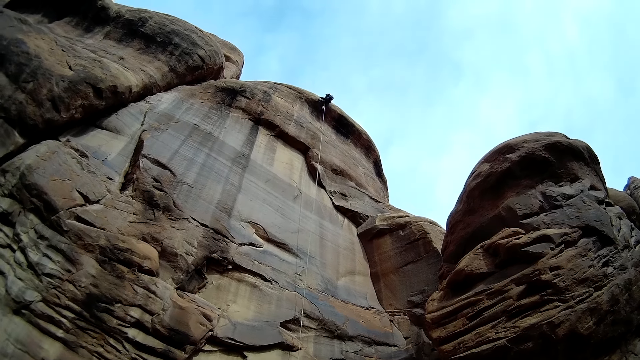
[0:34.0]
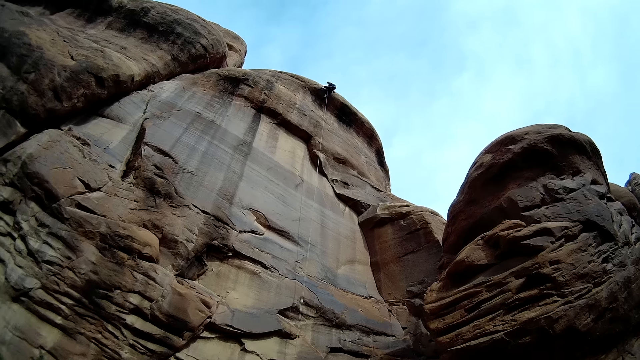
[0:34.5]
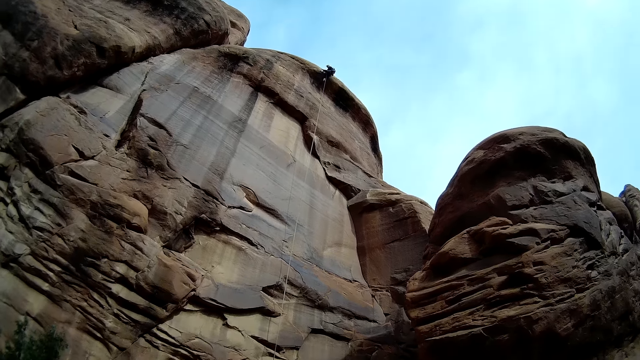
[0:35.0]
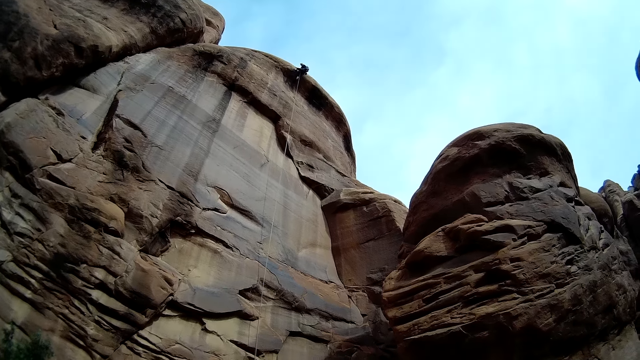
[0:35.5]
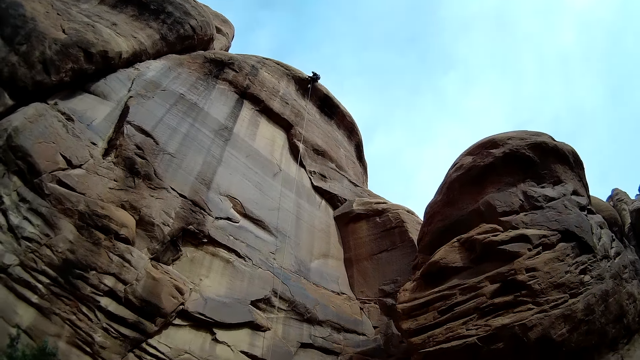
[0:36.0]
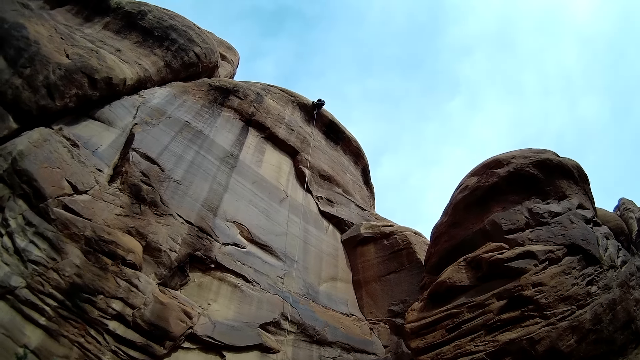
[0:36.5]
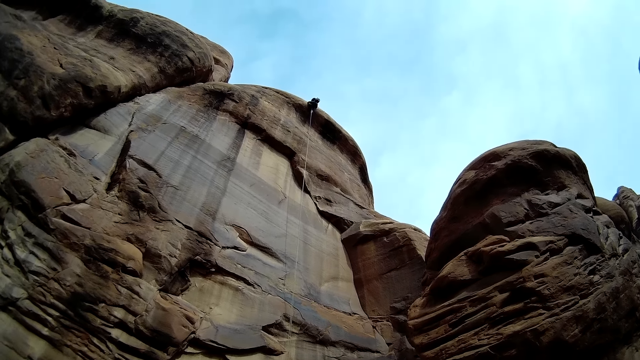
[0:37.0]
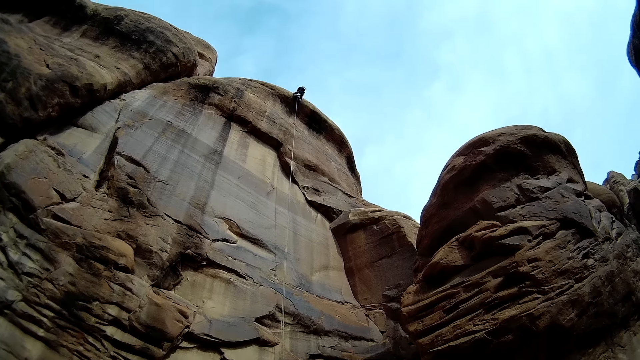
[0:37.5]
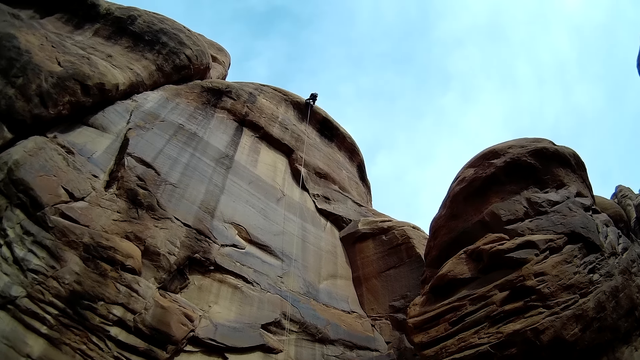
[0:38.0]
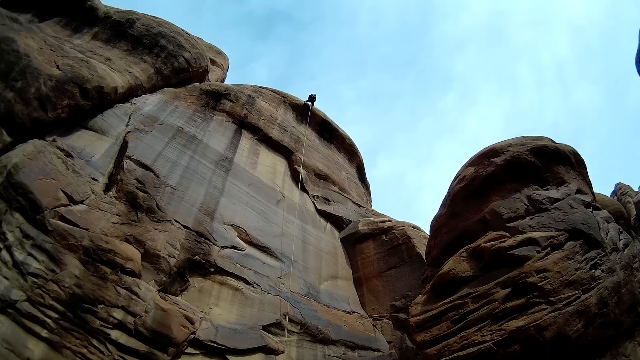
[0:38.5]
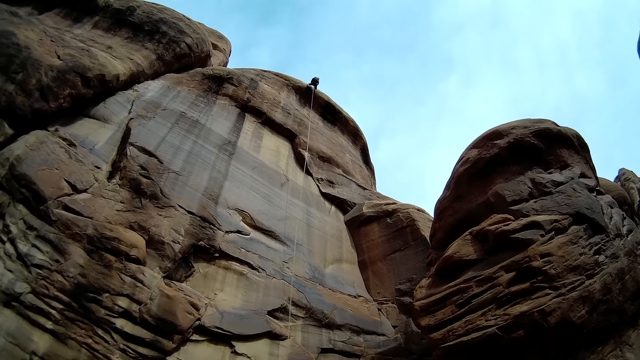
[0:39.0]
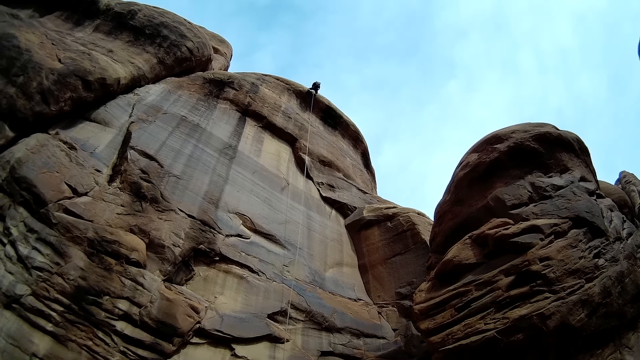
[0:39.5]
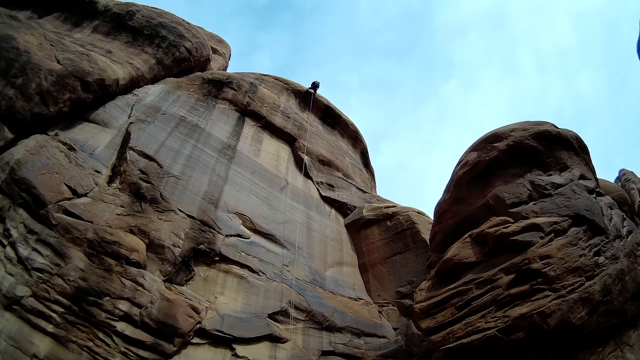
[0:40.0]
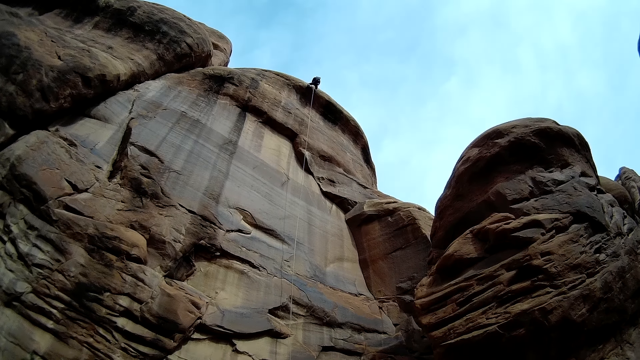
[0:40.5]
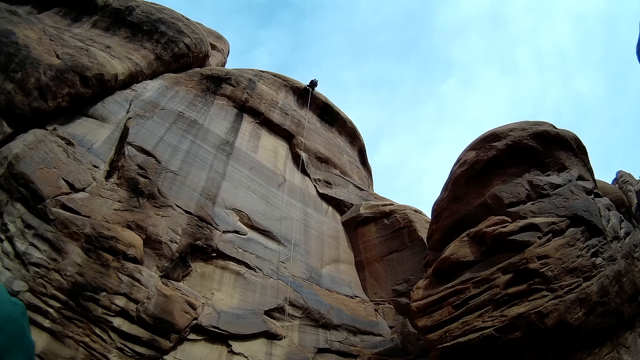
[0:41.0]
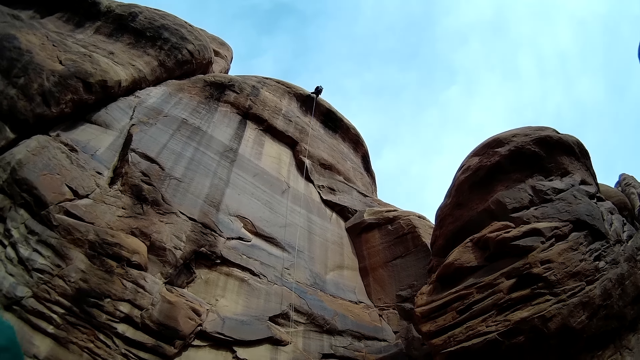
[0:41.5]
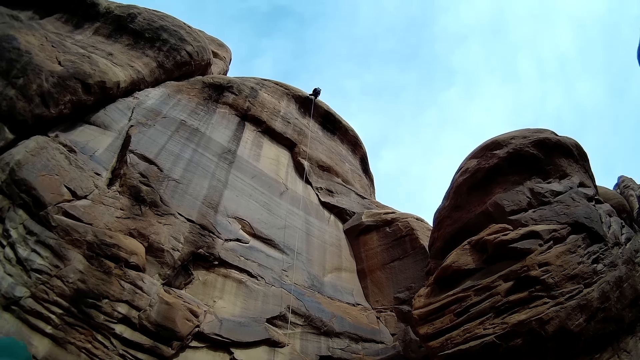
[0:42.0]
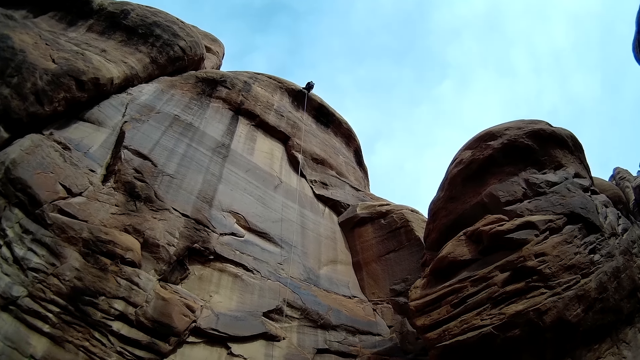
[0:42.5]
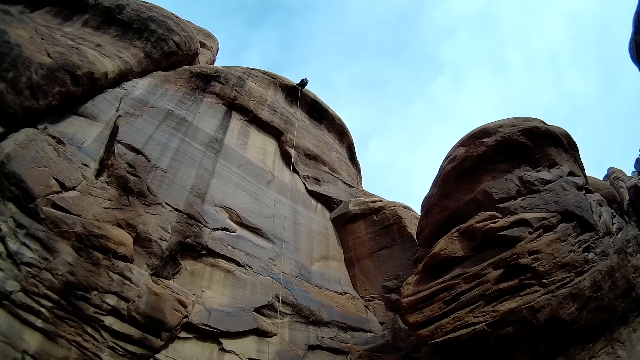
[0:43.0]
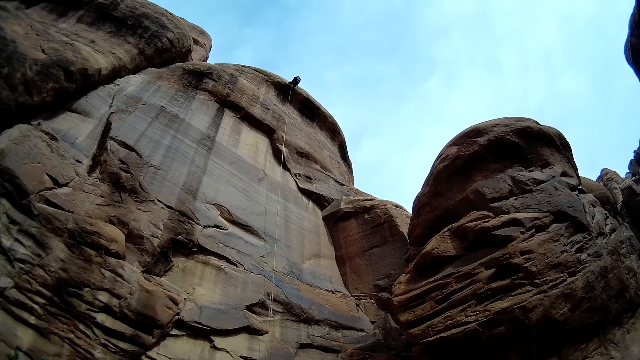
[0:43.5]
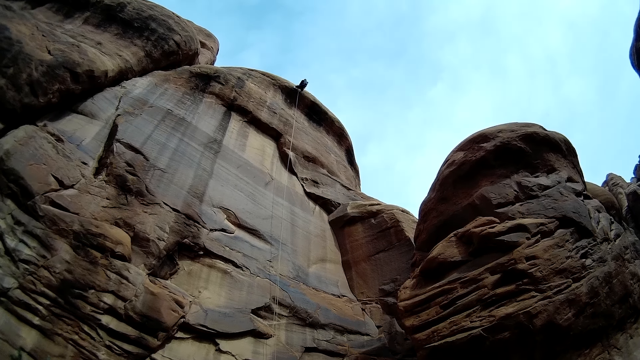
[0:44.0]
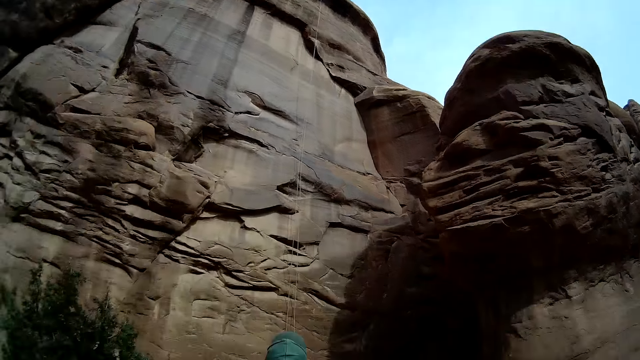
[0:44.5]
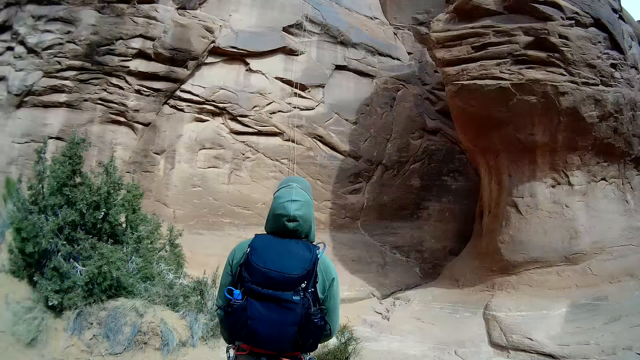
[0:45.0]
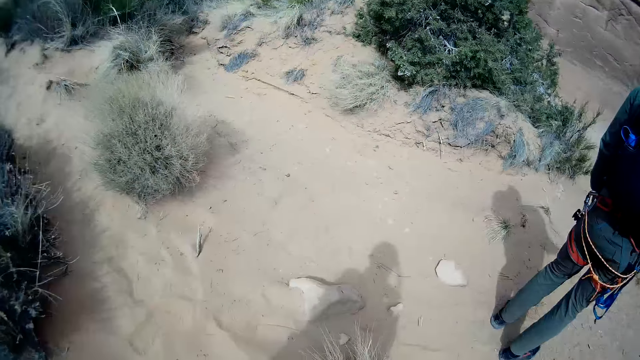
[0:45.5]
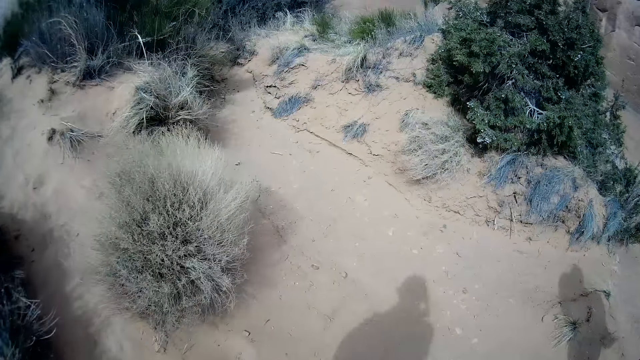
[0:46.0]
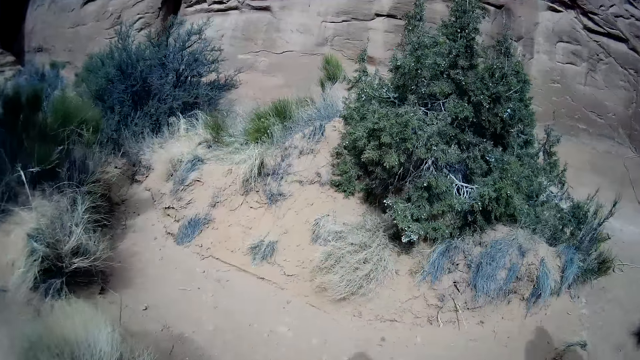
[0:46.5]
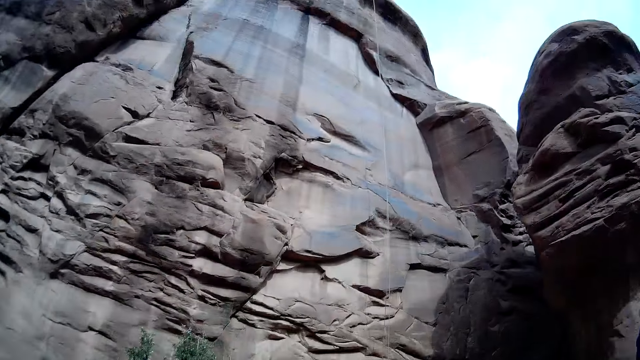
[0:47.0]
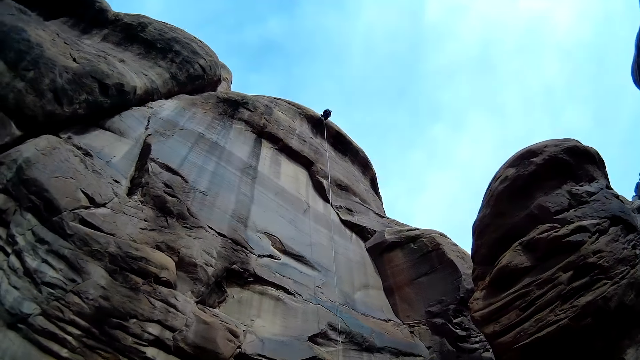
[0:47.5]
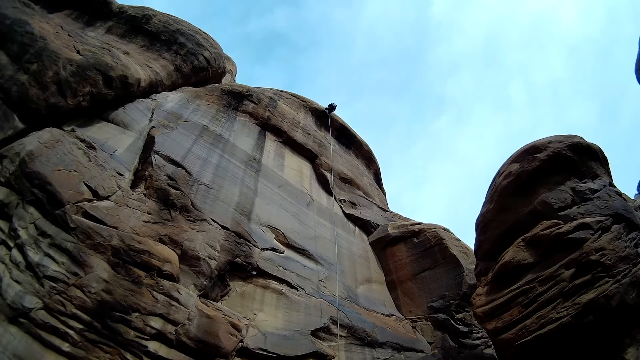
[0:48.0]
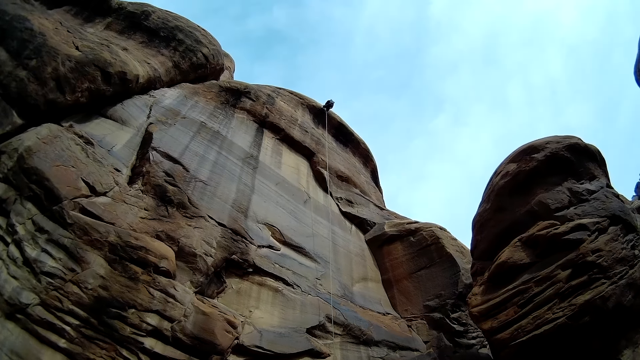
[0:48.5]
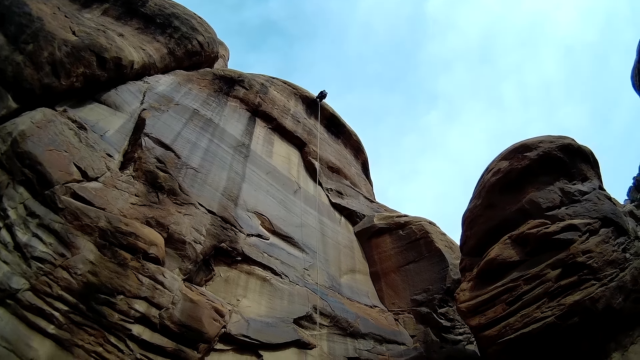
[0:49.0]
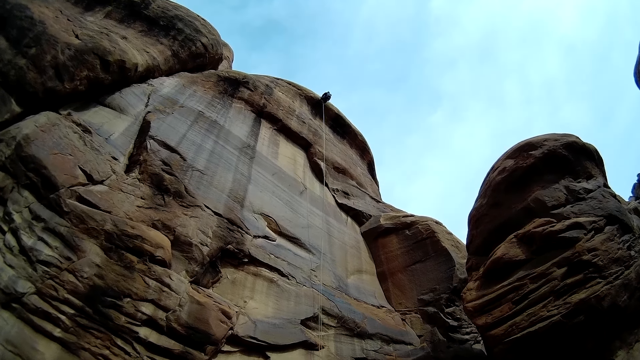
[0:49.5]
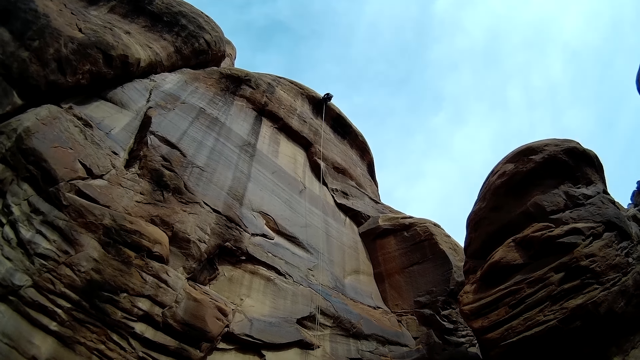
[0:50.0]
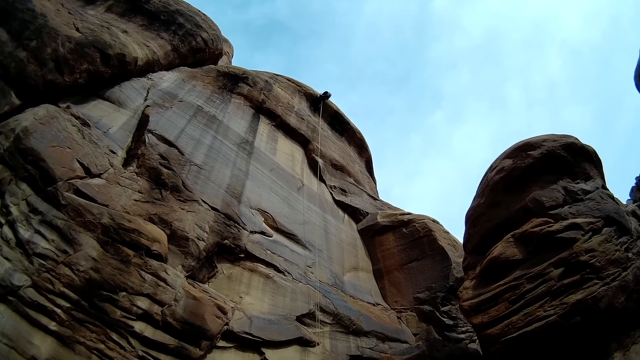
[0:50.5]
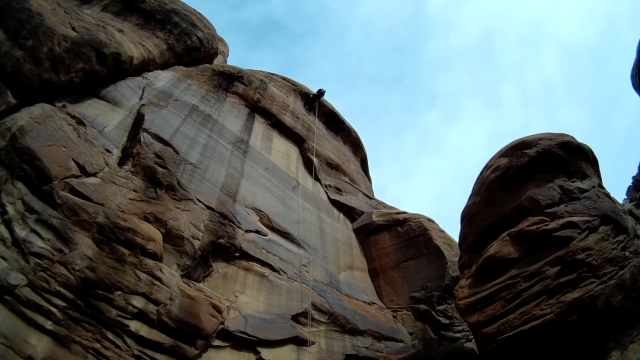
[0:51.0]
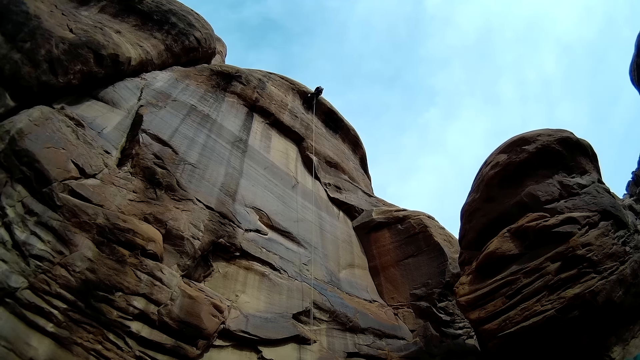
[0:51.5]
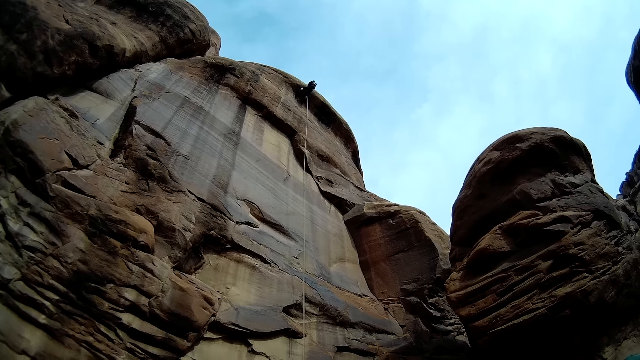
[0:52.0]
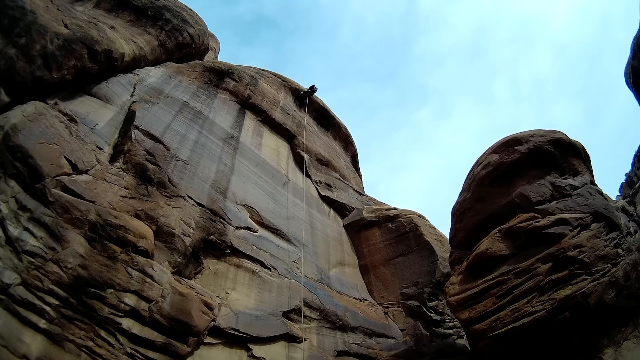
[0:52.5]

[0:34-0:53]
The camera wearer looks at the rocks. A man on the ground looks at another man. The camera wearer looks at the first man. They walk beside the rocks and look at the other man. The other man descends from the mountain with the climbing rope.

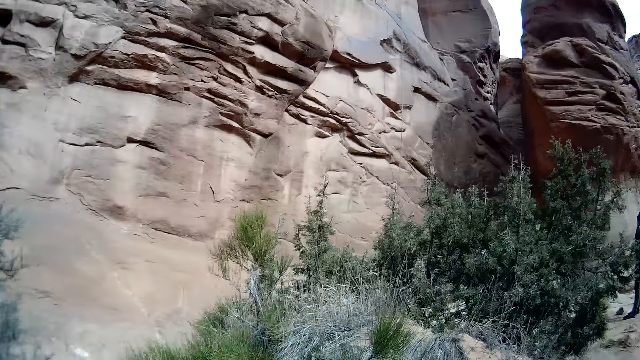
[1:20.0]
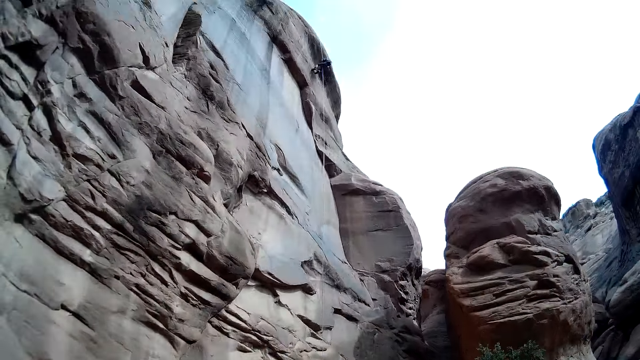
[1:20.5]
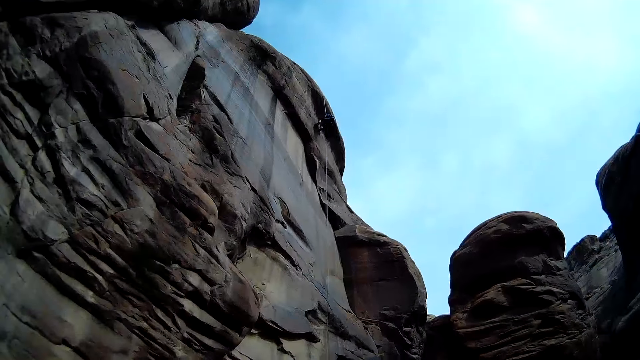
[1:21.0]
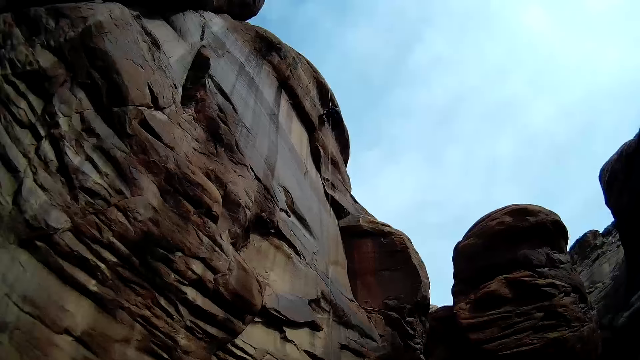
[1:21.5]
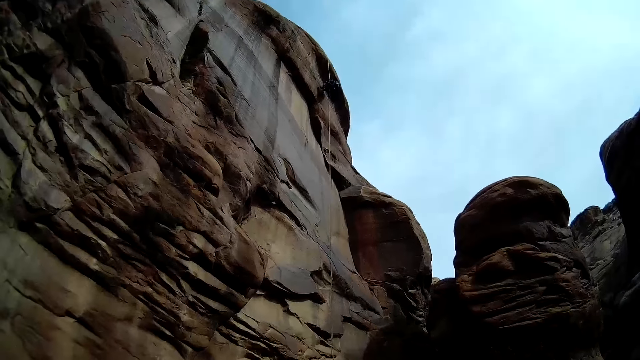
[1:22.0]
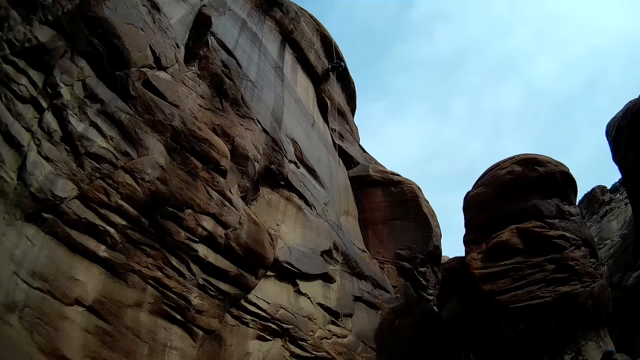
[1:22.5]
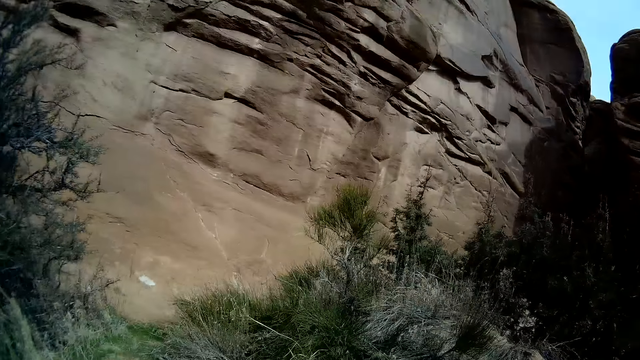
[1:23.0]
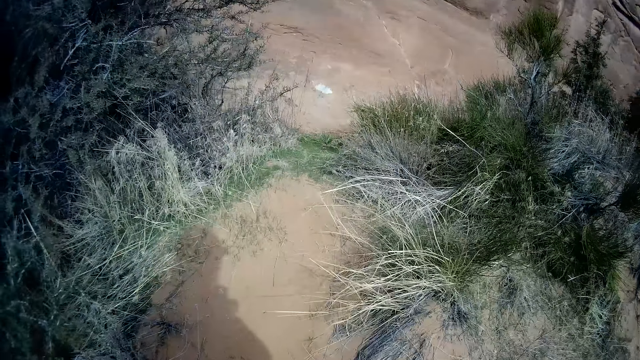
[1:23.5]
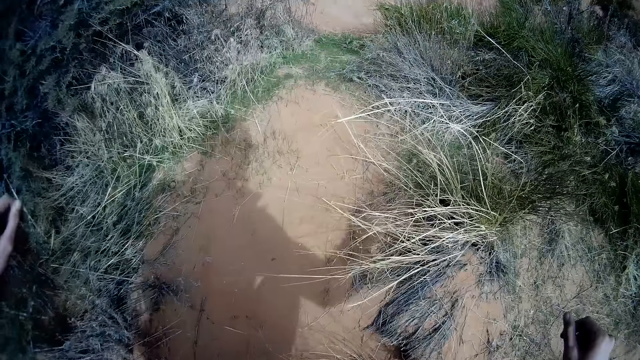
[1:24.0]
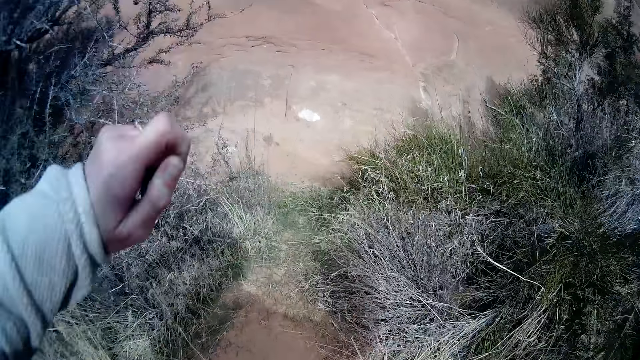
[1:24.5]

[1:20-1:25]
The camera wearer walks beside the rocks. A man descends from the mountain with the climbing rope. The camera wearer looks at the man.
